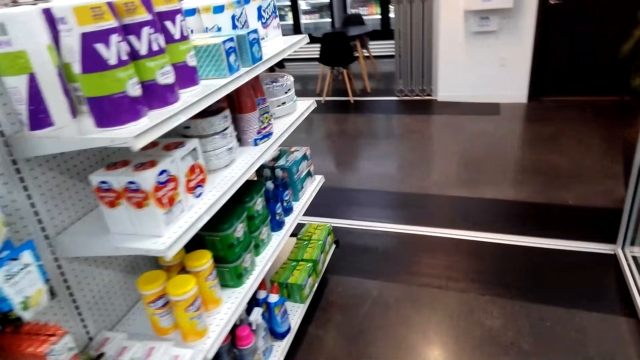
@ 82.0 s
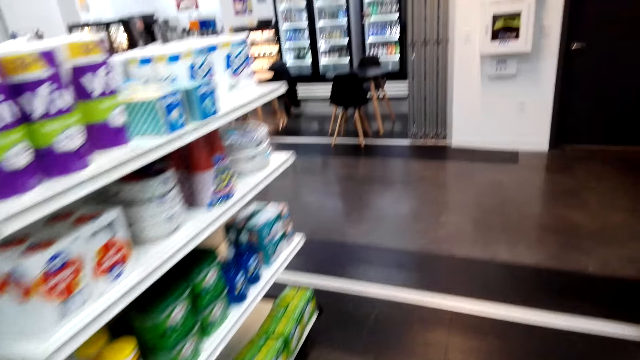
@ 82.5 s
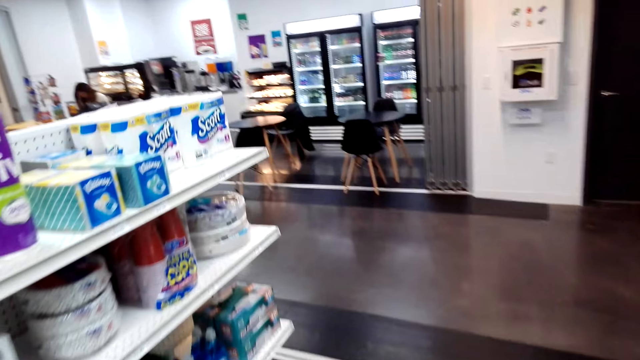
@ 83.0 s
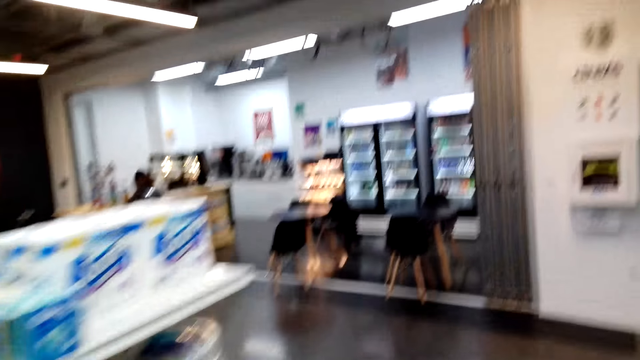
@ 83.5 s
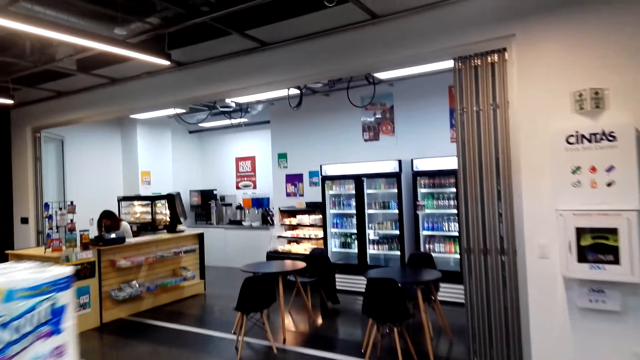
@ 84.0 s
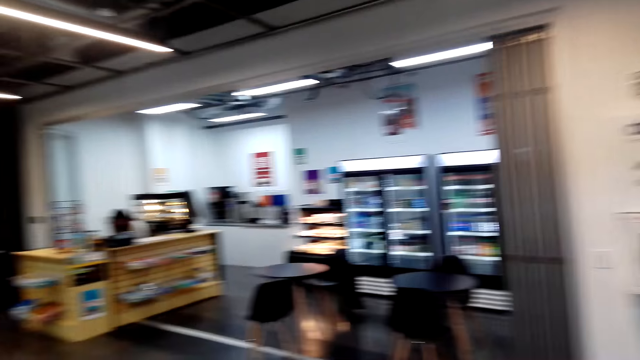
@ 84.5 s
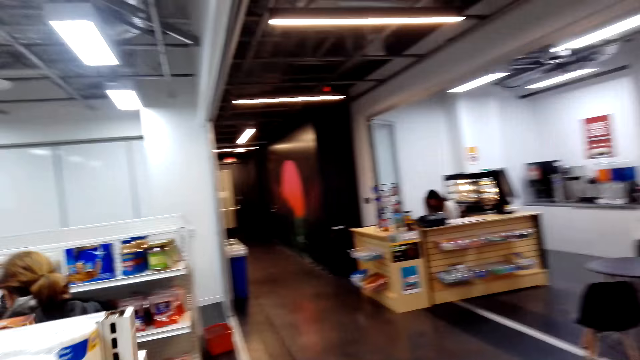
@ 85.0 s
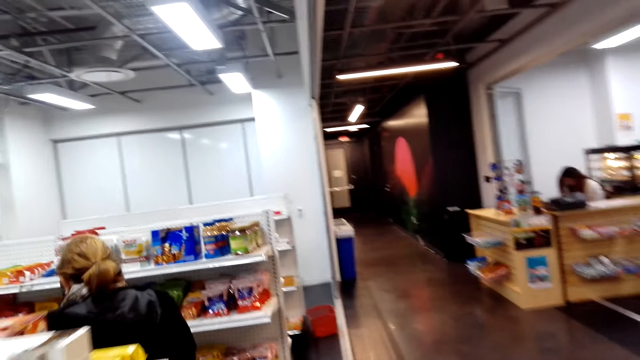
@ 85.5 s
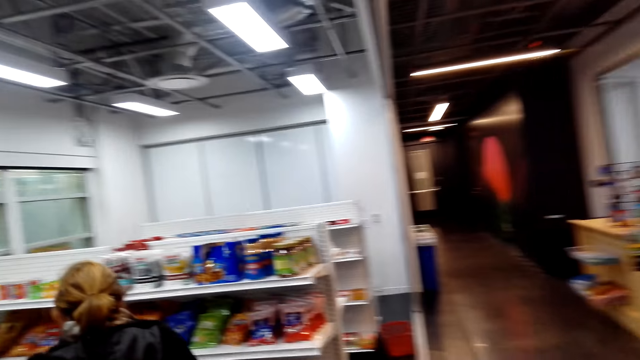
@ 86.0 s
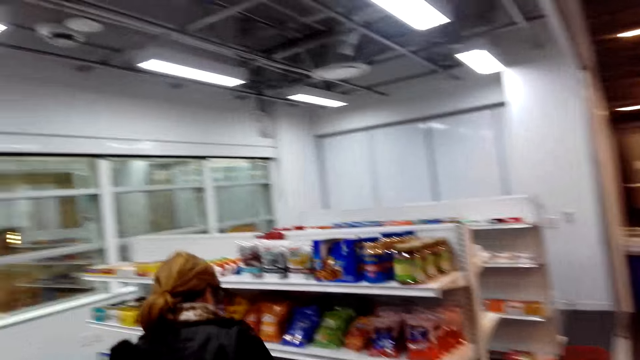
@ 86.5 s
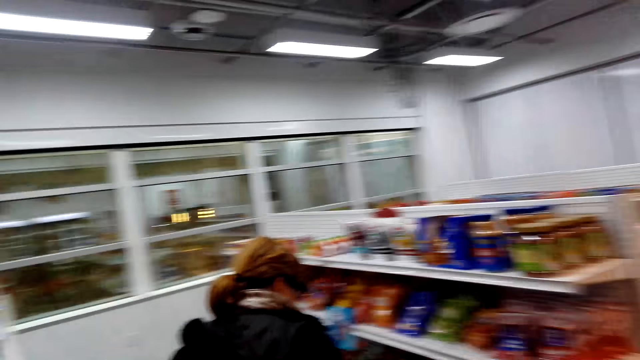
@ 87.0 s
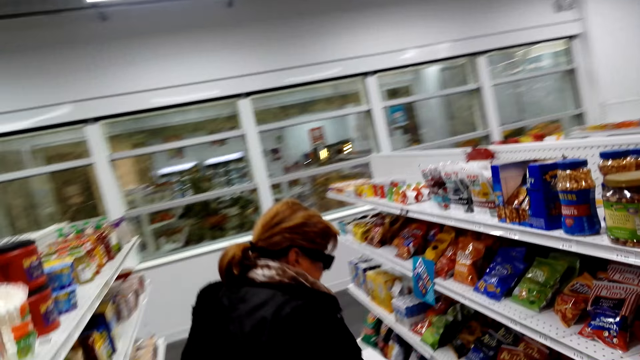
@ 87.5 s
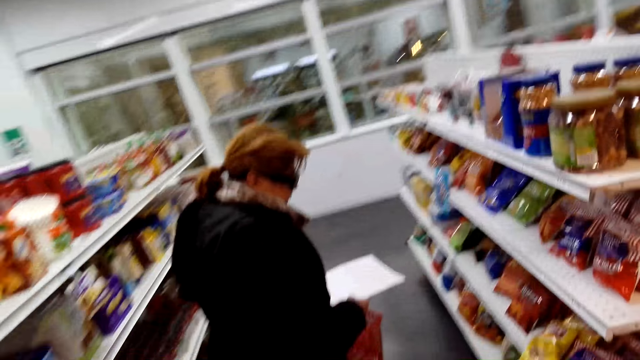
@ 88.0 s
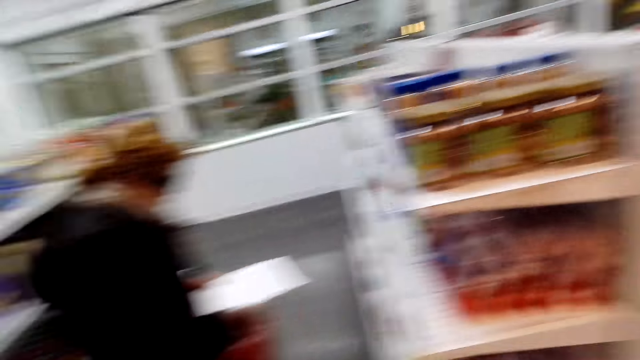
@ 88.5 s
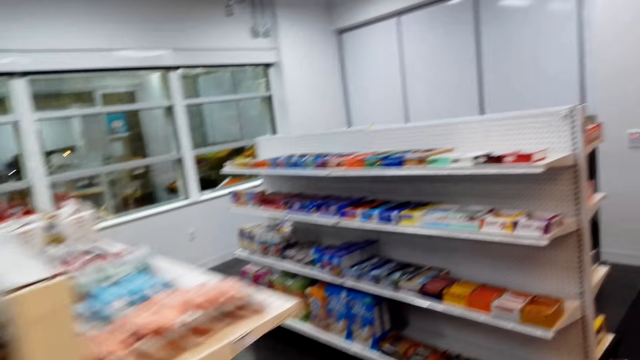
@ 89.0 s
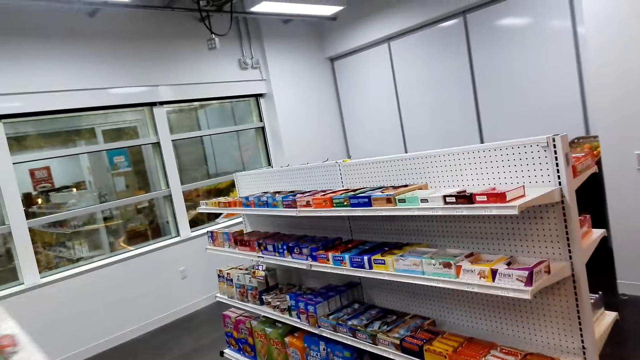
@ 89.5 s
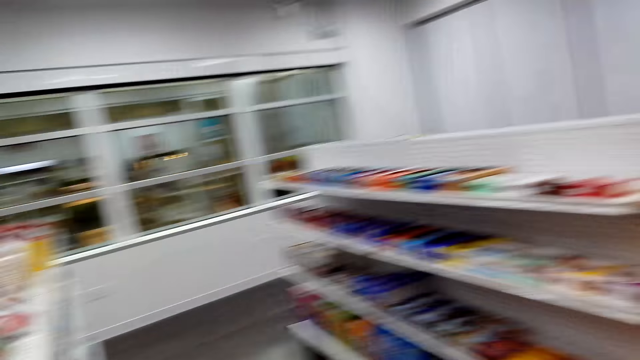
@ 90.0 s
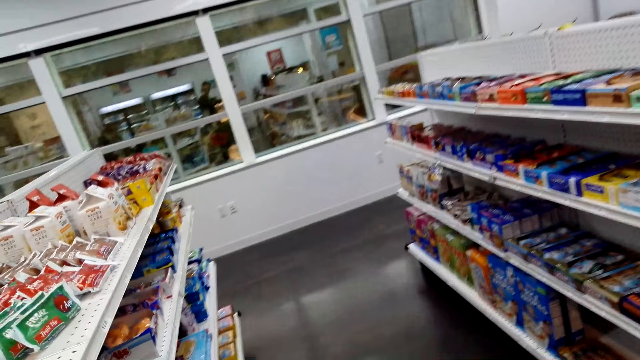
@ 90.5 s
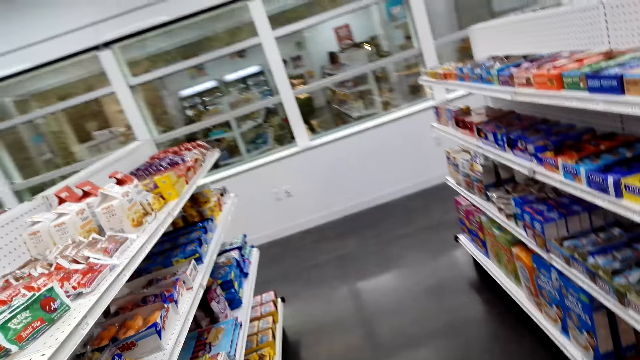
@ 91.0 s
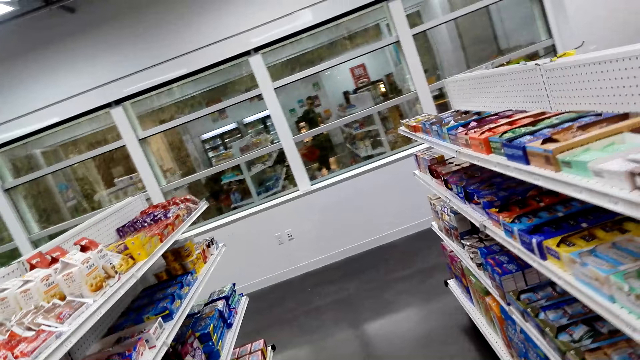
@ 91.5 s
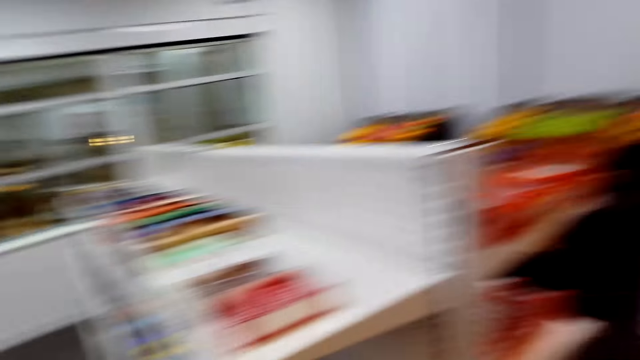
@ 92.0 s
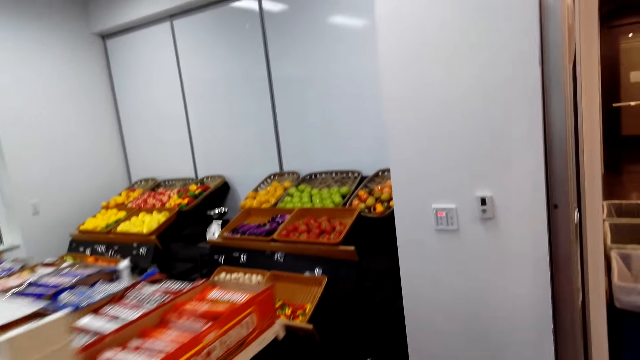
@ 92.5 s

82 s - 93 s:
The camera wearer walks on the edge of the aisle. They gaze at a woman. The woman holds a printed paper and shopping basket. The camera wearer looks at the items on the aisles.

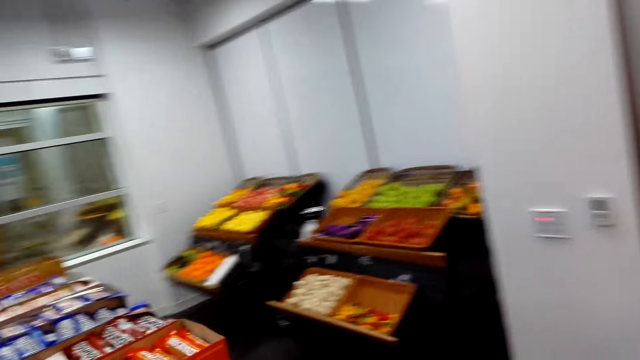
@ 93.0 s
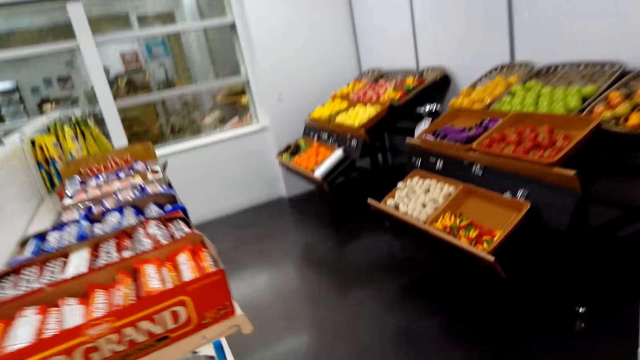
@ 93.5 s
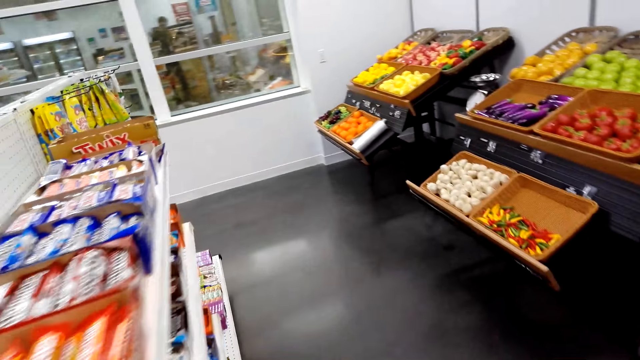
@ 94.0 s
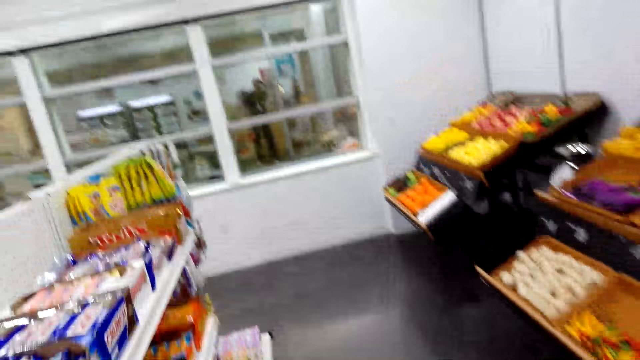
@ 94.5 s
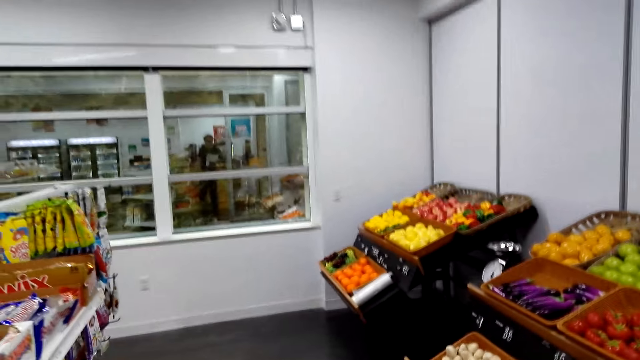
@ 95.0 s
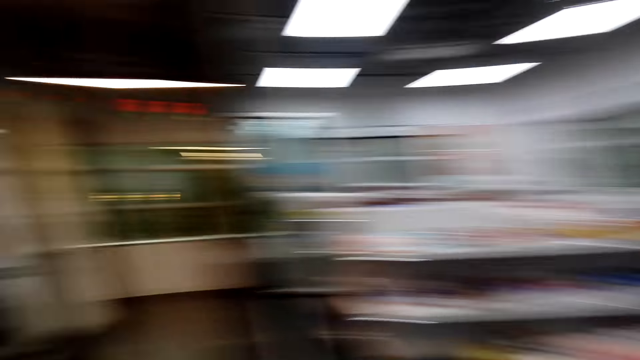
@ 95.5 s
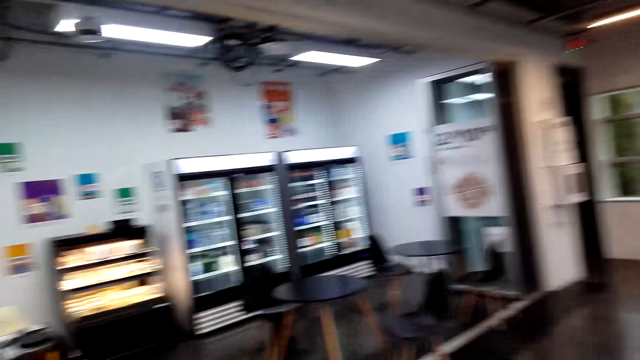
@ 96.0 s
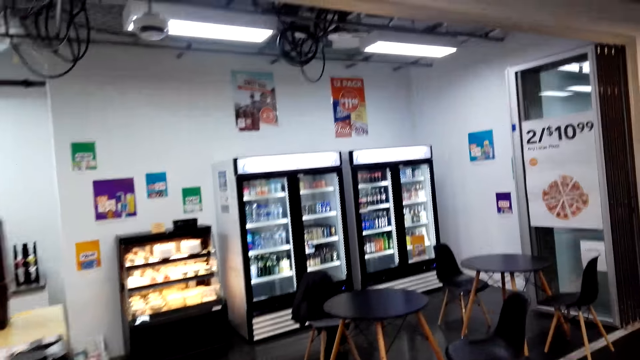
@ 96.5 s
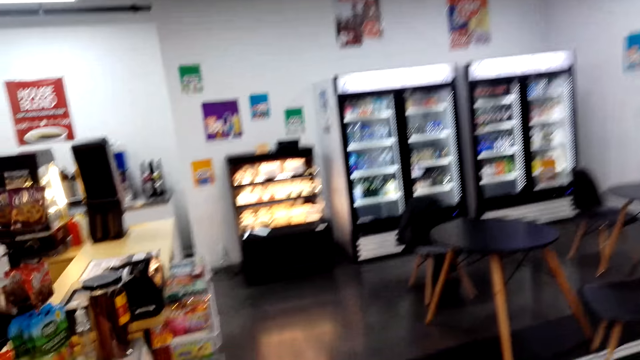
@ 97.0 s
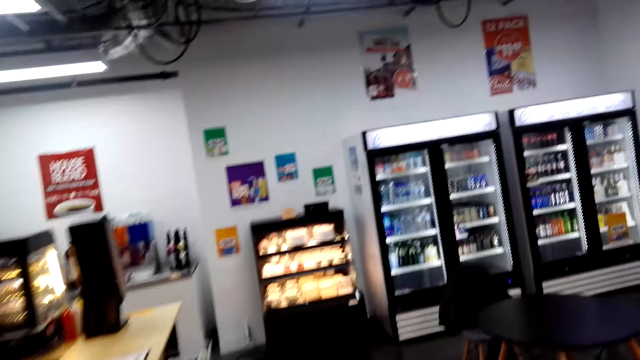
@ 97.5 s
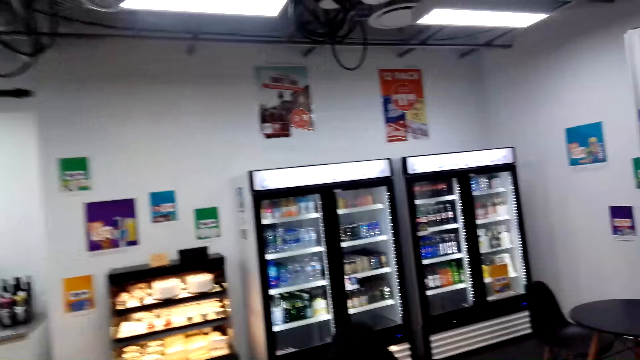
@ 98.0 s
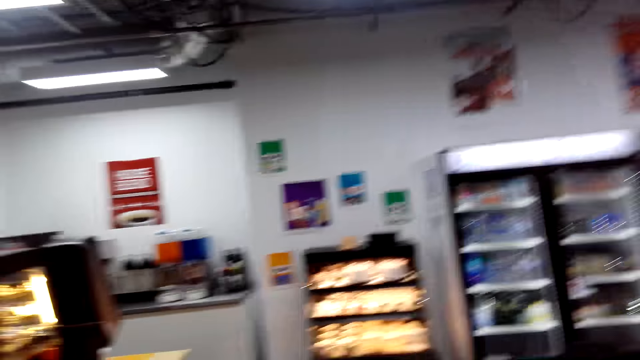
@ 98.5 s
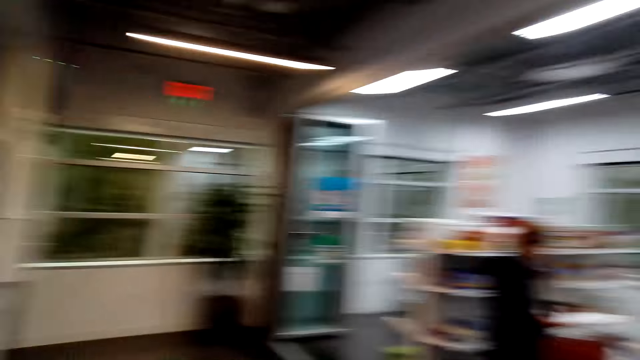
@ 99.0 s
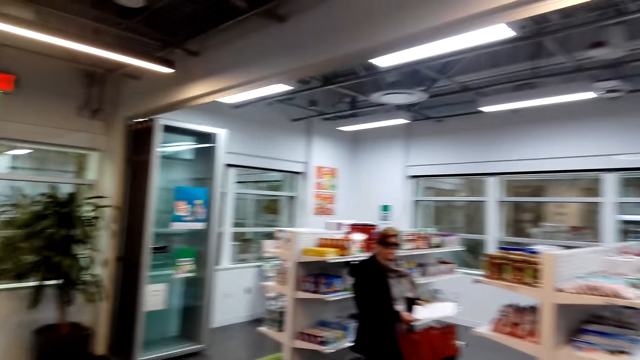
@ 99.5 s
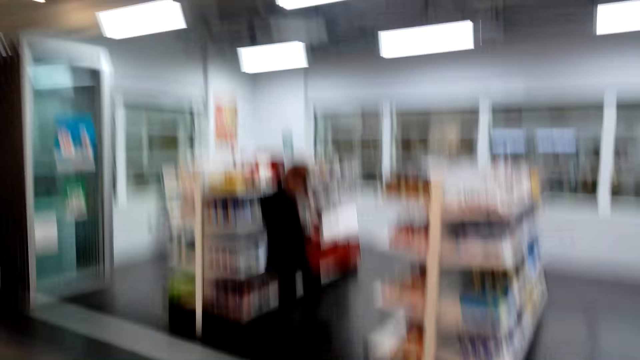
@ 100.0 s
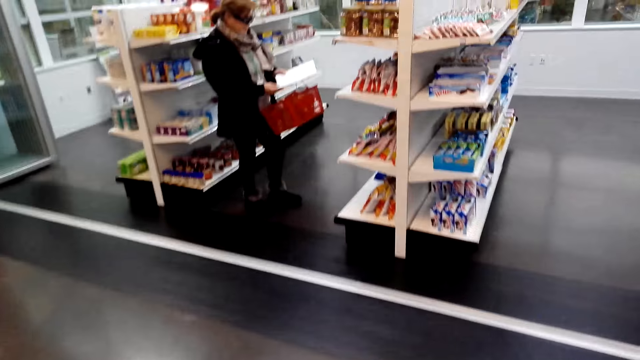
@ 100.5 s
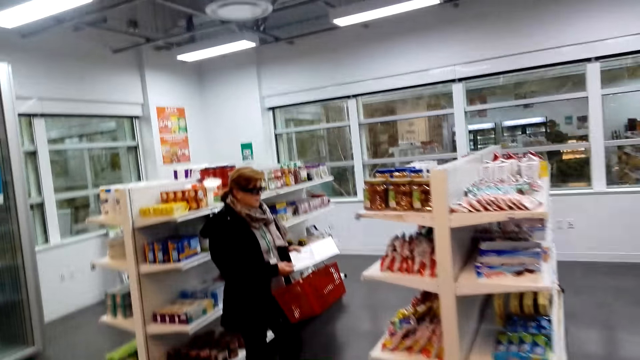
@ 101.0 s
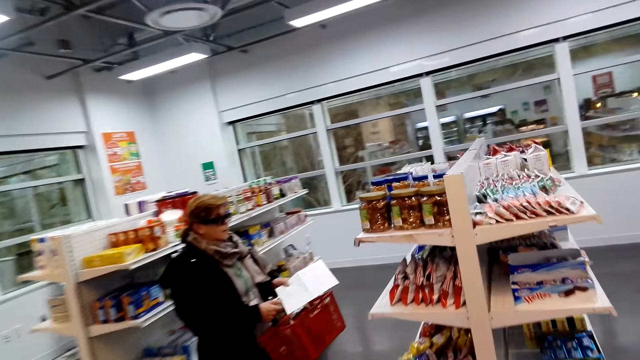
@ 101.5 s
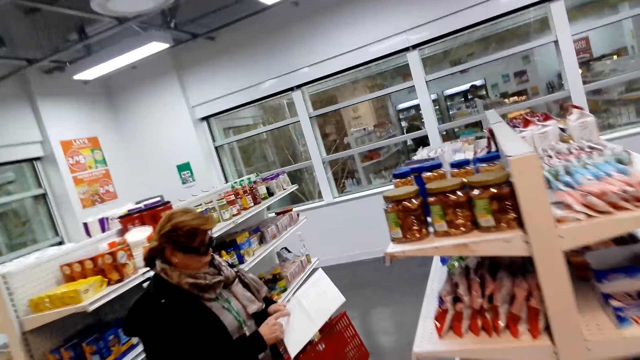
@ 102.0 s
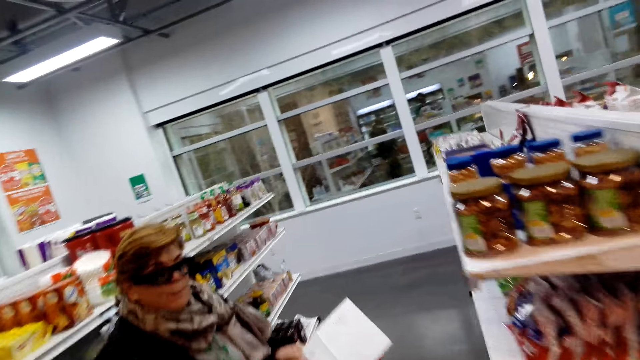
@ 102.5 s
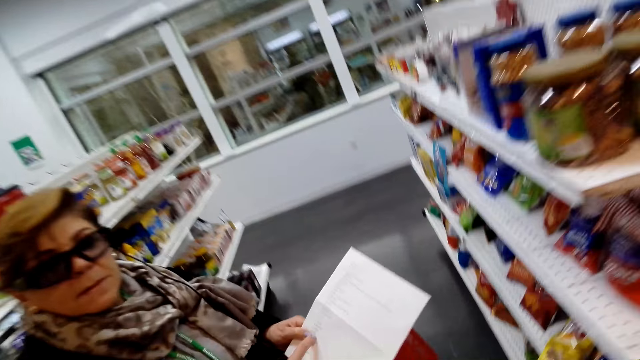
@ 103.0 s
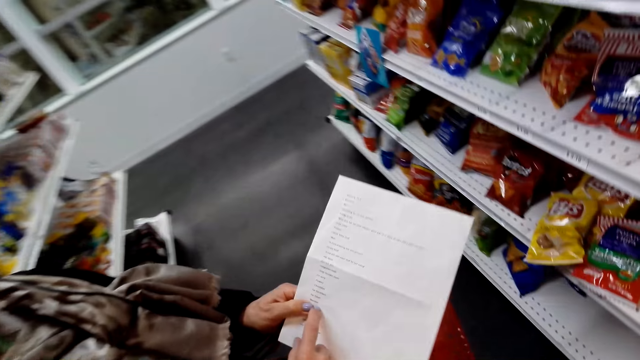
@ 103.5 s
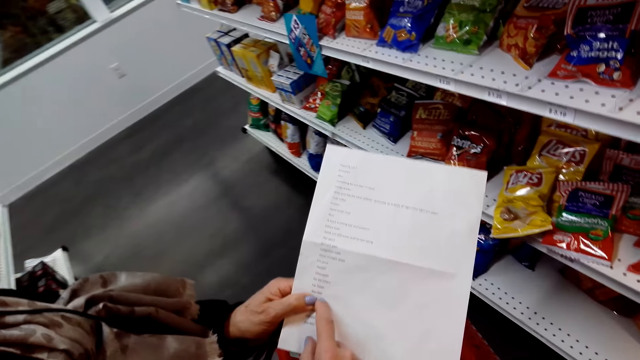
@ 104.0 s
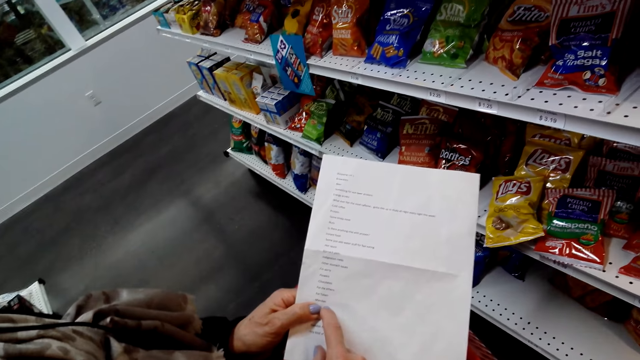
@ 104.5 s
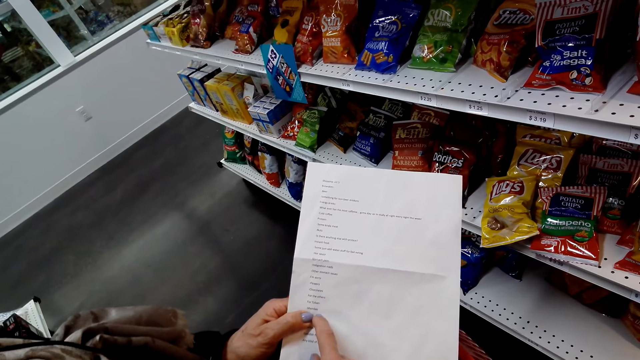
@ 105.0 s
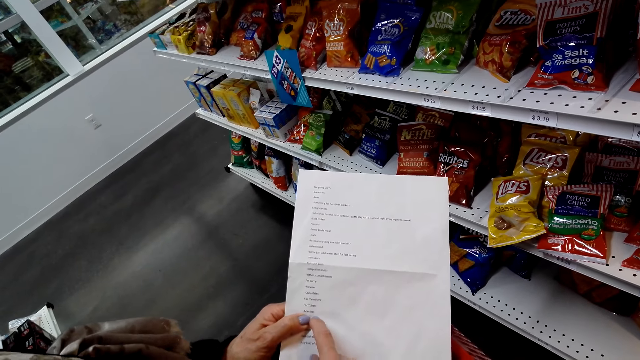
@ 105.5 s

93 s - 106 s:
The camera wearer turns around. They walk to the shop next to the supermarket. They turn around. A woman converses with the camera wearer. The woman holds a printed paper and shopping basket. The camera wearer moves closer to the woman. The woman holds the printed paper and shopping basket. The camera wearer converses with the woman. The woman reads the shopping list. The camera wearer looks at the printed paper. They converse with the woman. The woman holds the printed paper.
